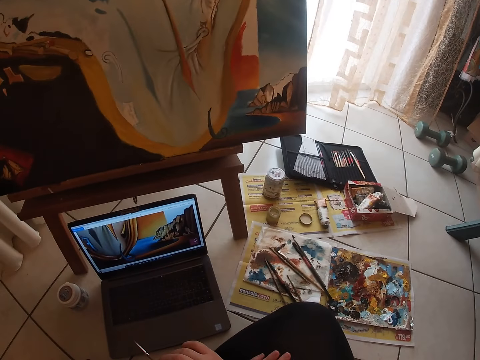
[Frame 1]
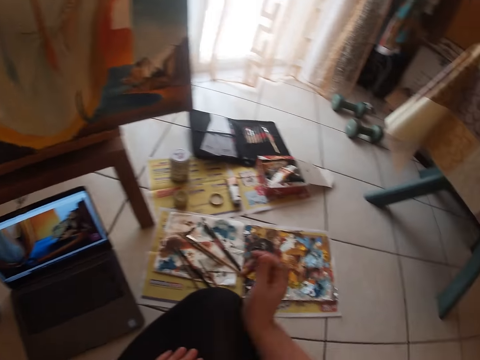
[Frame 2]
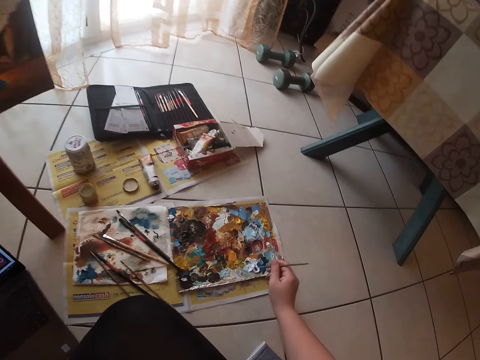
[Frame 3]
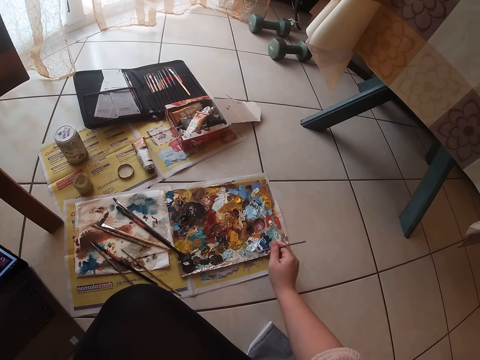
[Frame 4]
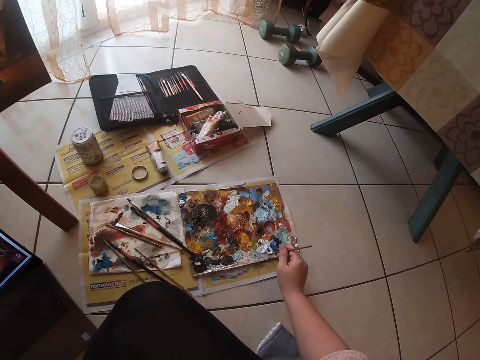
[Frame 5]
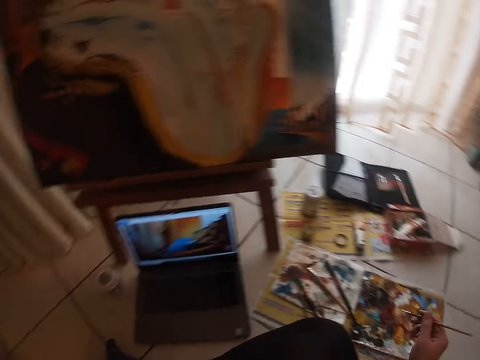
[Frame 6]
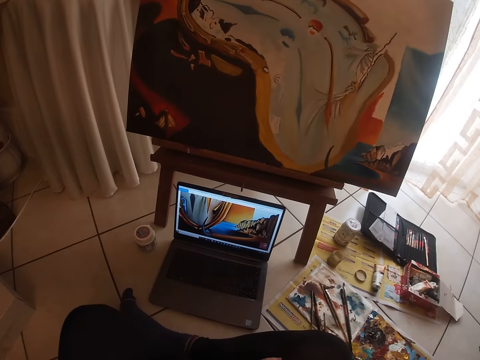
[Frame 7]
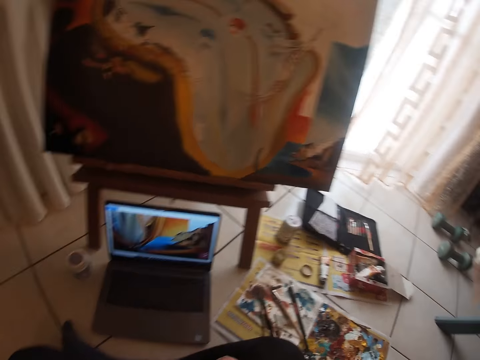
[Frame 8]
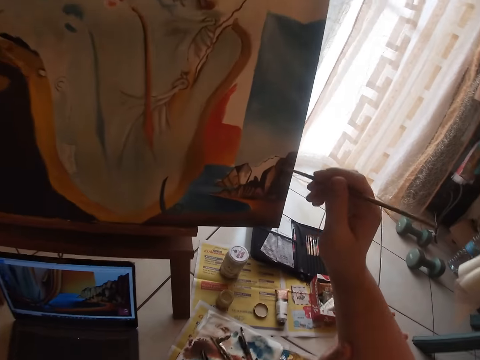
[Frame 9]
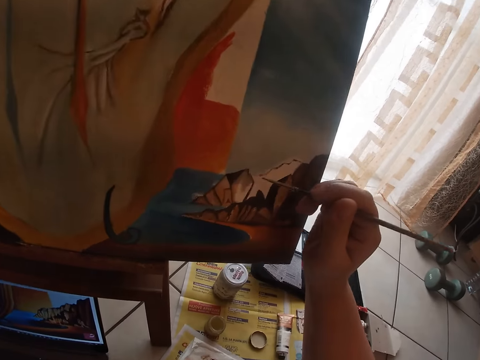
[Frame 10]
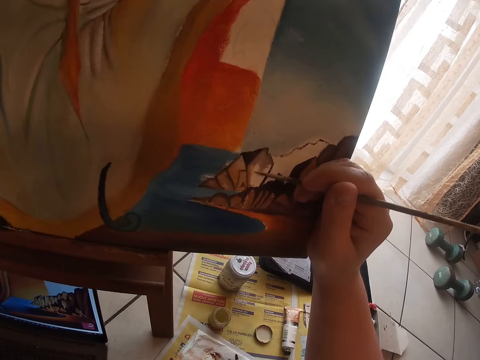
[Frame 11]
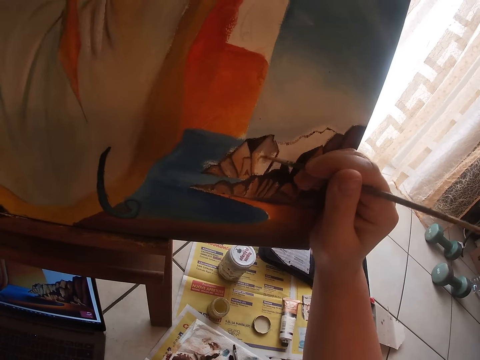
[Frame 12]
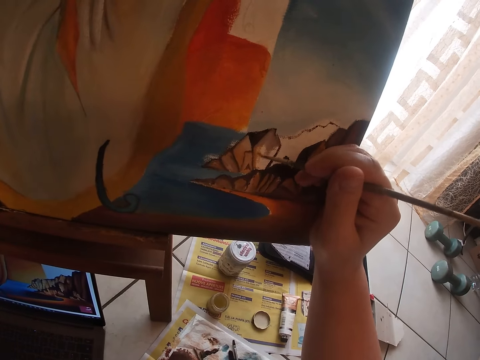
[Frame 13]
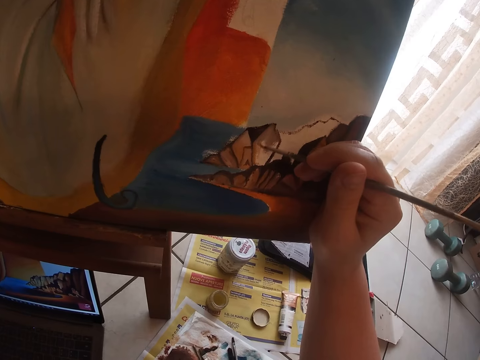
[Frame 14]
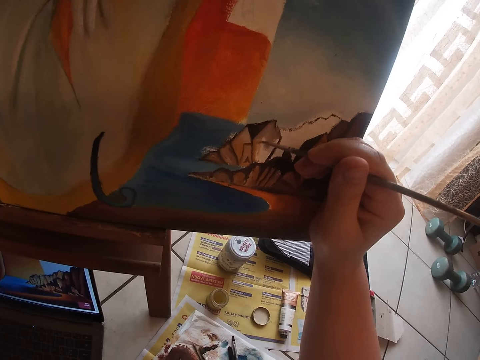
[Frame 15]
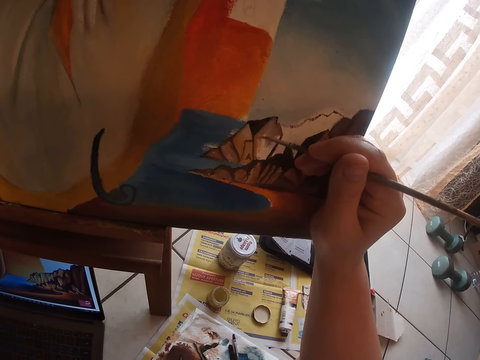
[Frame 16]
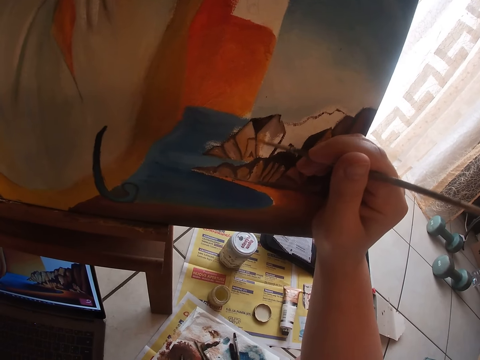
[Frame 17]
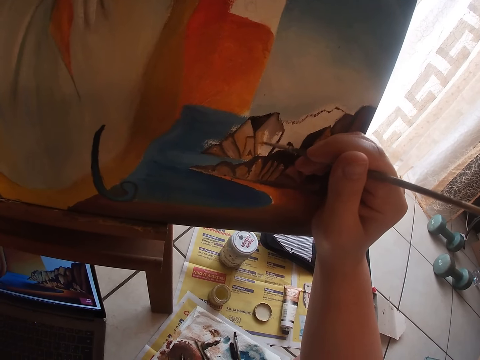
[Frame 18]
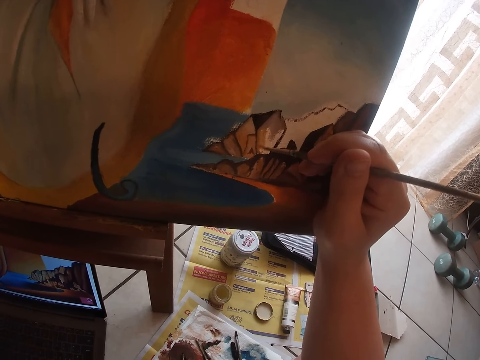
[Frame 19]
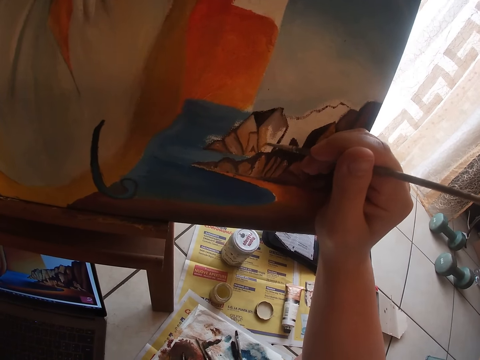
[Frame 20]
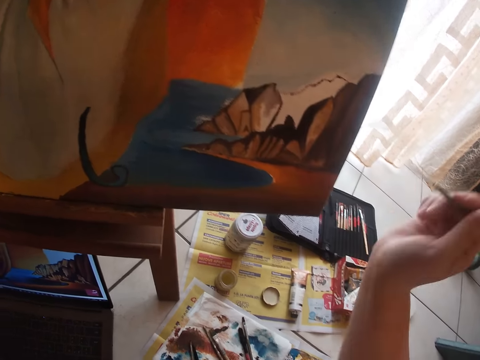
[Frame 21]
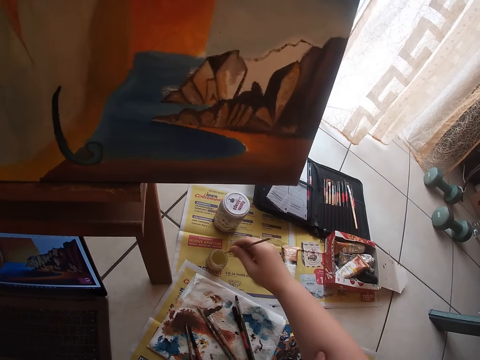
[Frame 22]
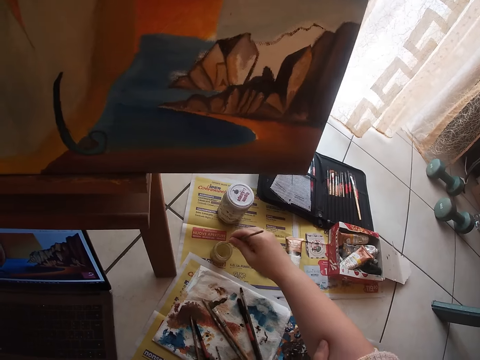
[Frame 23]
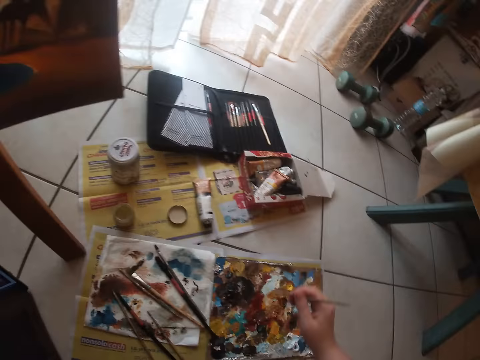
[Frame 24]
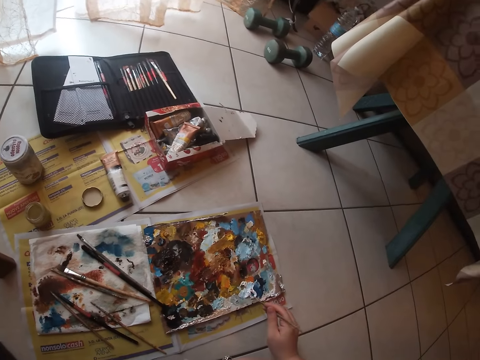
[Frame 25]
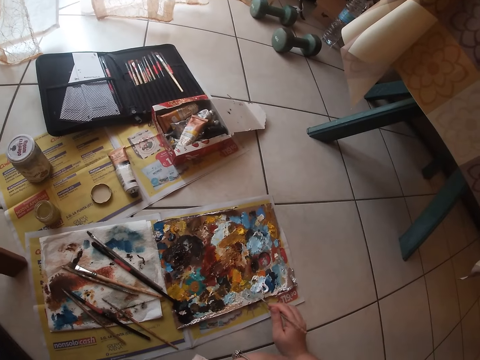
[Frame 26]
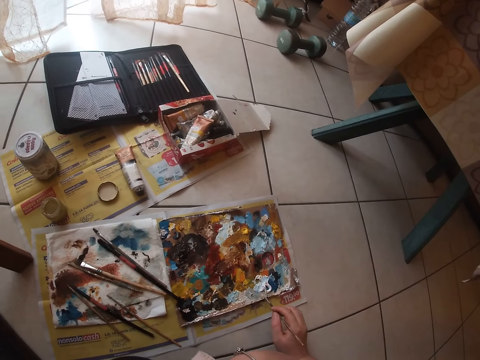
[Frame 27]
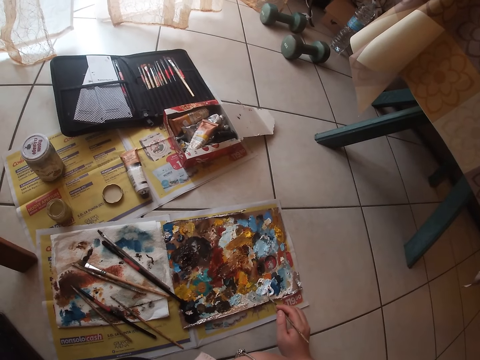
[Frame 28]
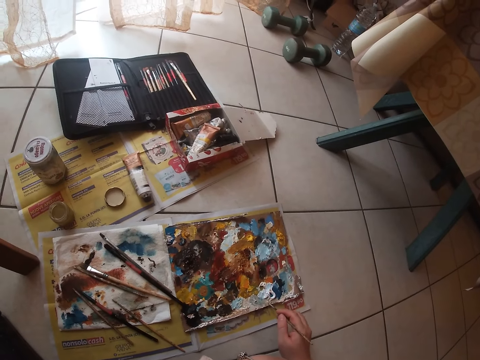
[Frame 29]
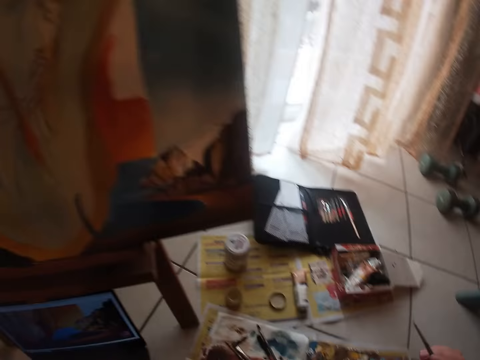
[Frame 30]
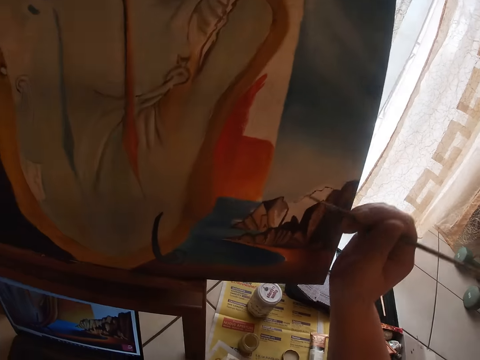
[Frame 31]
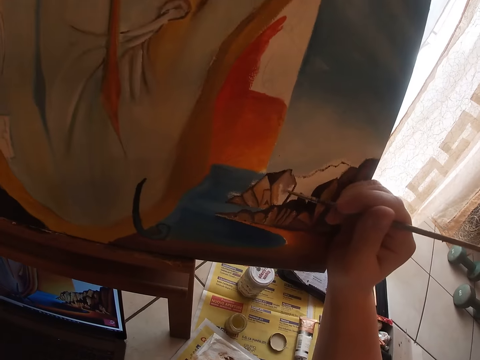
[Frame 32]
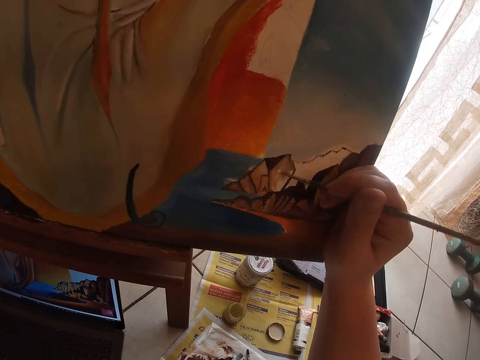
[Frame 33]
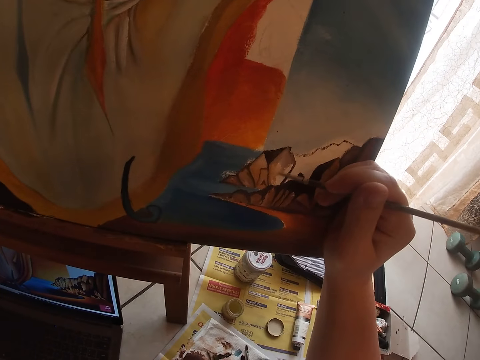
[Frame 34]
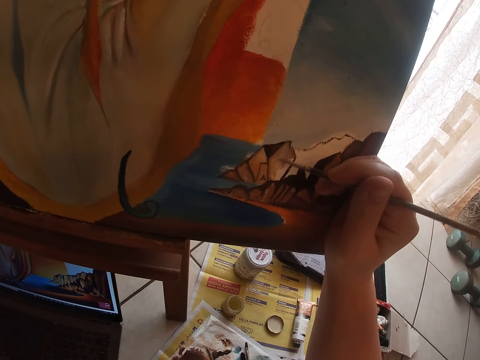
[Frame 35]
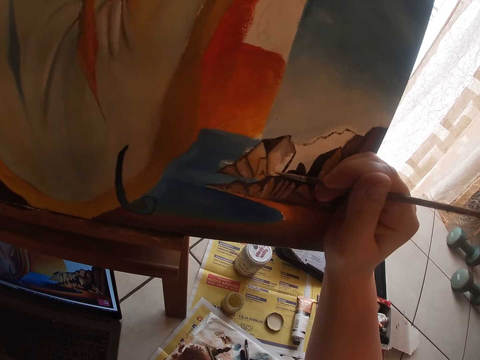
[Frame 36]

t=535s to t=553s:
The camera wearer scoops paint with a paint brush. They dab the paint brush on the paint palette. They continue to paint on the canvas. They dip the paint brush into the water can. They dab the paint brush on the paint platter. They scoop paint with the paint brush. They continue to paint on the canvas.

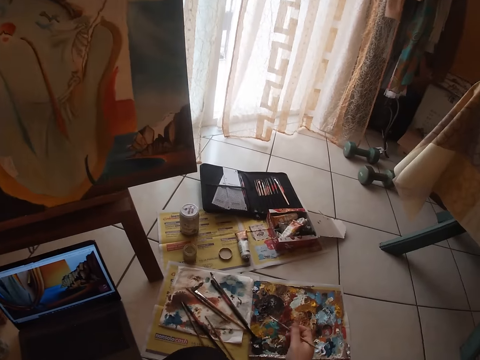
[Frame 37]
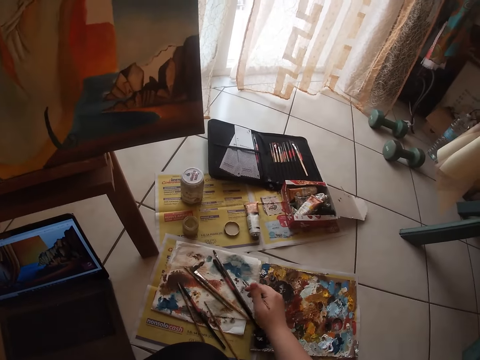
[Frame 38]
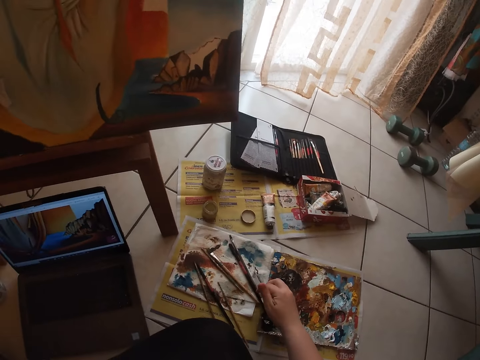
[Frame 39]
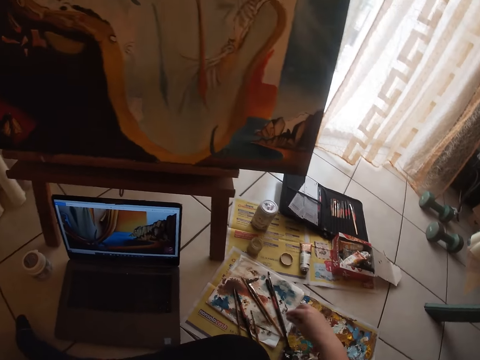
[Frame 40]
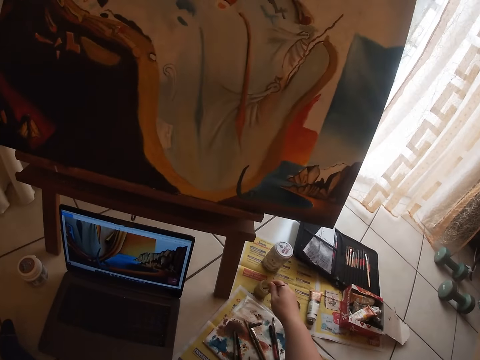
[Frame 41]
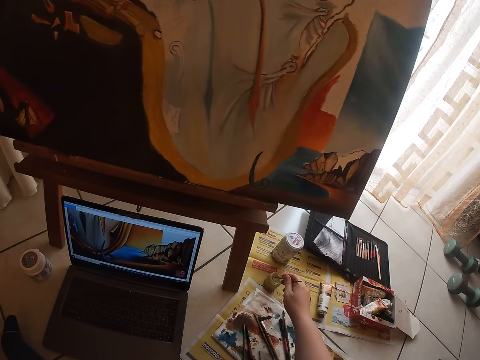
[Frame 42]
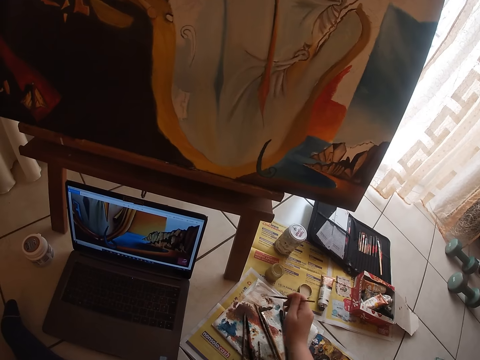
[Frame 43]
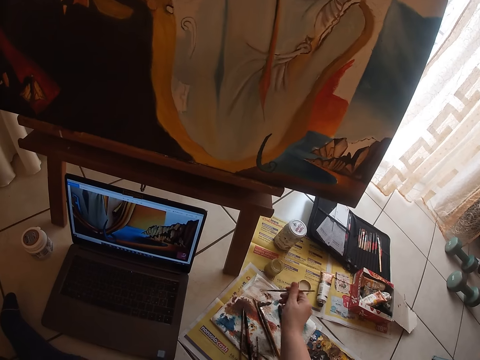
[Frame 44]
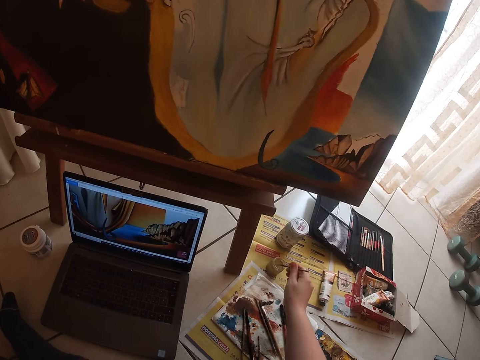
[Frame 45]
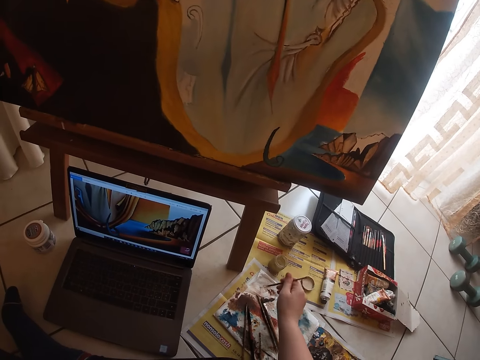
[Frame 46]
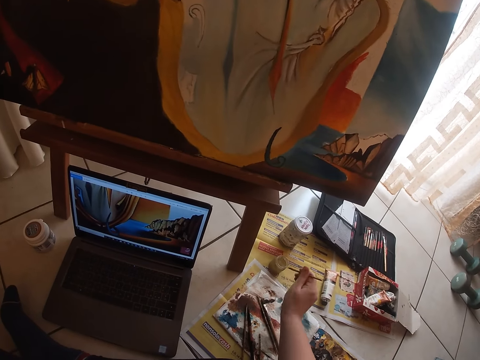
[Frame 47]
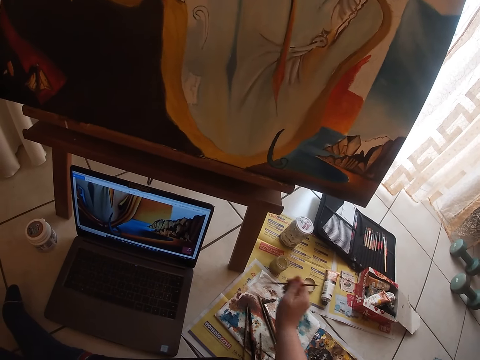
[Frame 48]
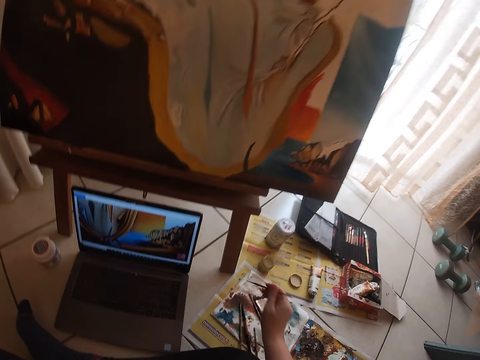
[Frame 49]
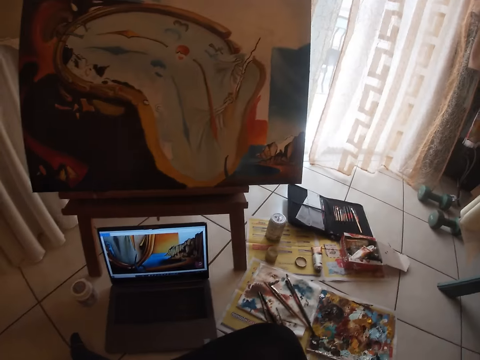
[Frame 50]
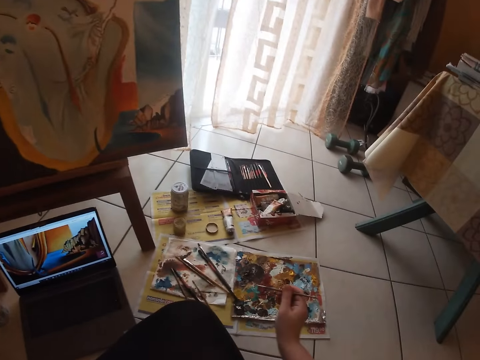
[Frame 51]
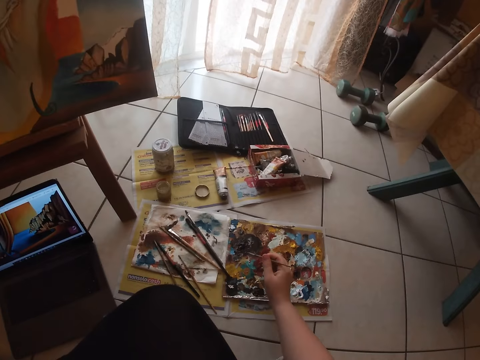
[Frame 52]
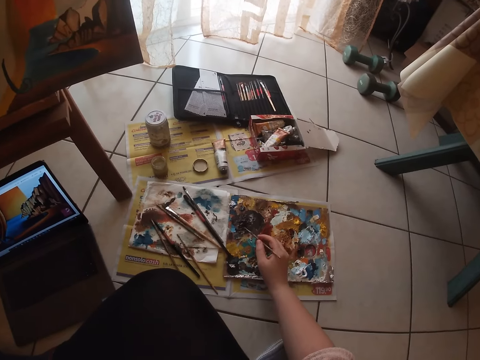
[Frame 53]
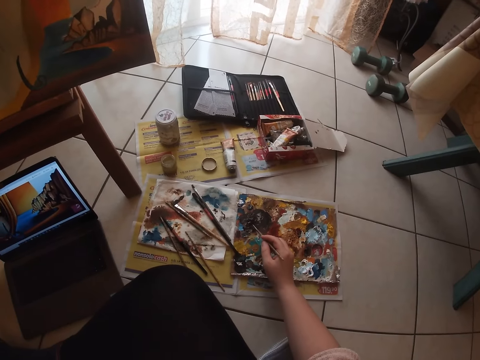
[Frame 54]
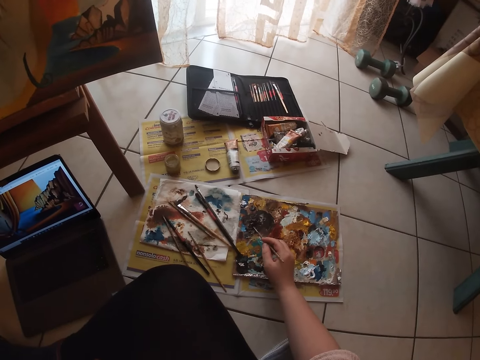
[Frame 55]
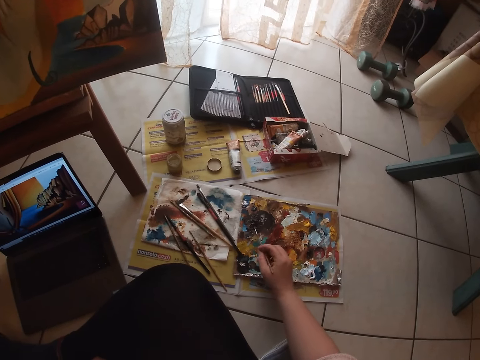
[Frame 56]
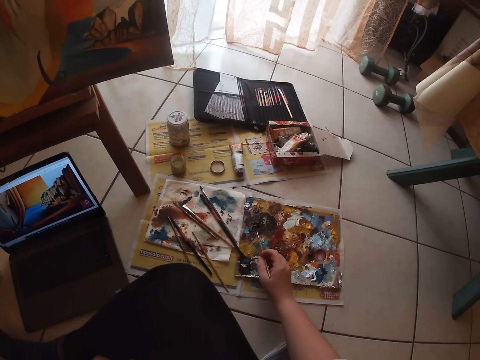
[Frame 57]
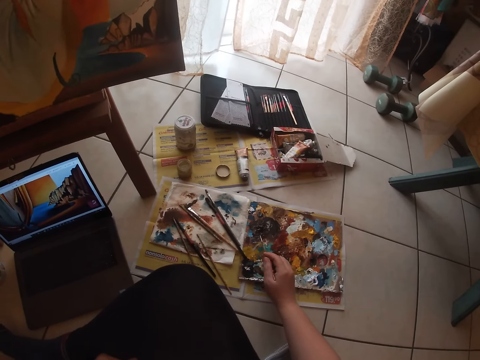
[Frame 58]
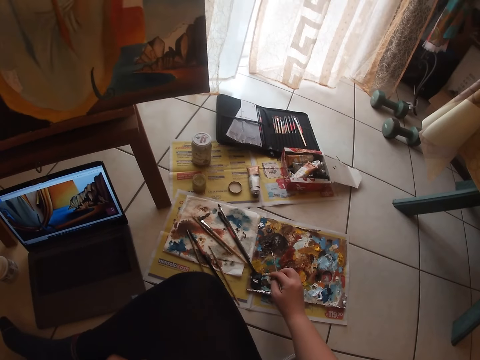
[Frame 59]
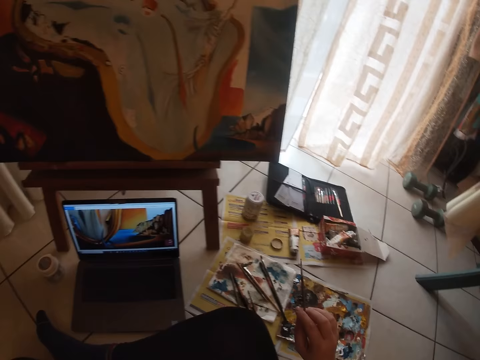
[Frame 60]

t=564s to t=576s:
The camera wearer cleans the paint brush on the tissue paper or cloth rag. They dip the paint brush in the water can. They clean the paint brush on the tissue paper or cloth rag. They dip the paint brush into the water can. They clean the paint brush on the tissue paper or cloth rag. They dip the paint brush into the water can. They clean the paint brush on the tissue paper or cloth rag. They turn the paint brush on the paint palette. They dip the paint brush on the paint palette.
